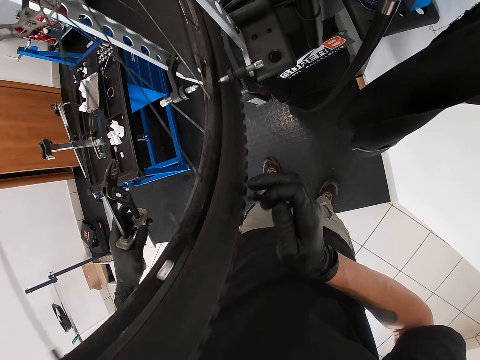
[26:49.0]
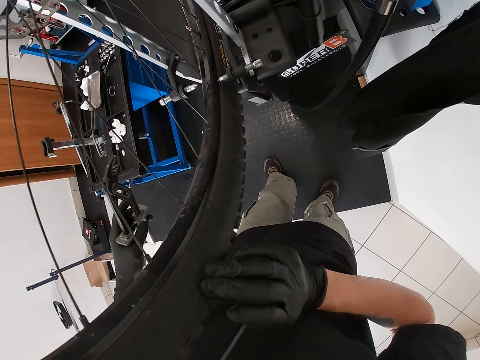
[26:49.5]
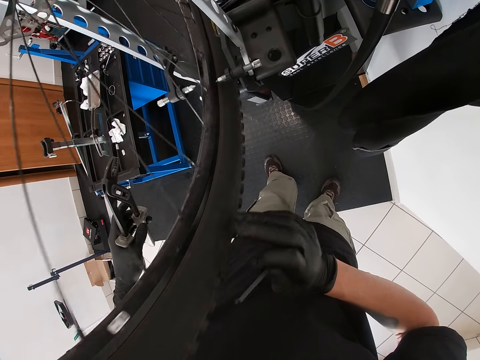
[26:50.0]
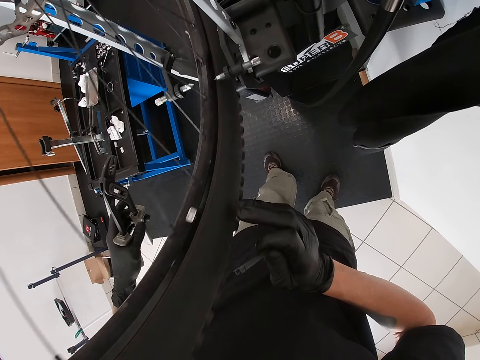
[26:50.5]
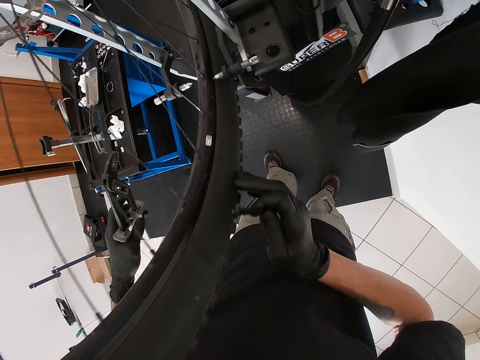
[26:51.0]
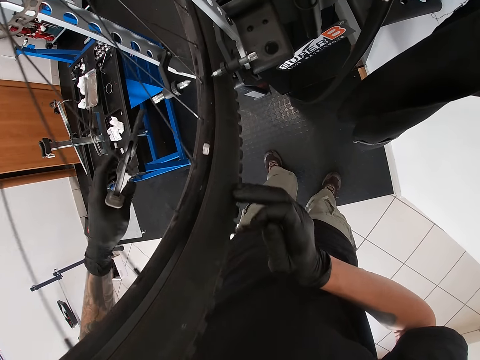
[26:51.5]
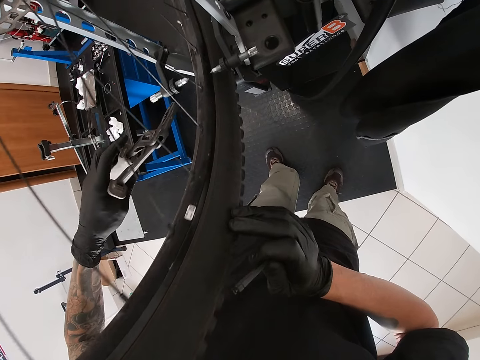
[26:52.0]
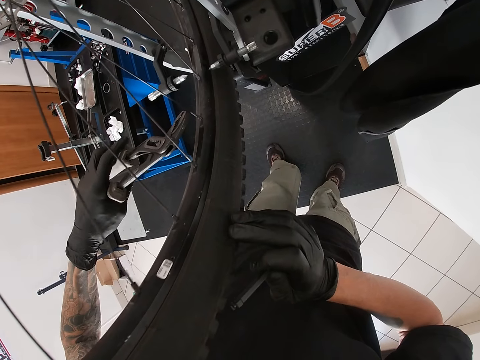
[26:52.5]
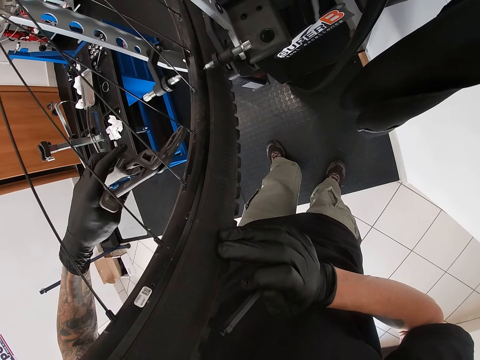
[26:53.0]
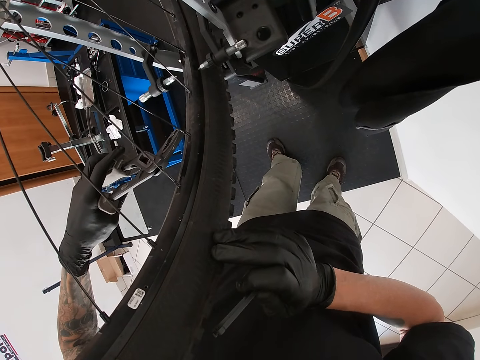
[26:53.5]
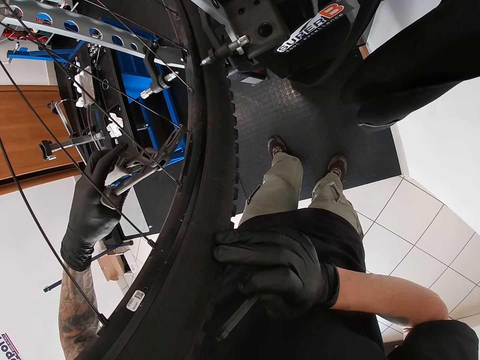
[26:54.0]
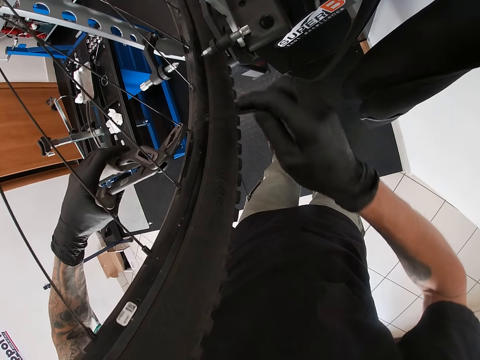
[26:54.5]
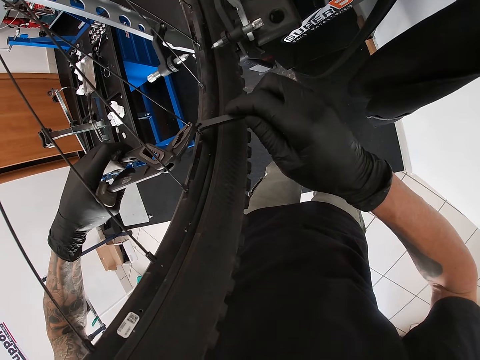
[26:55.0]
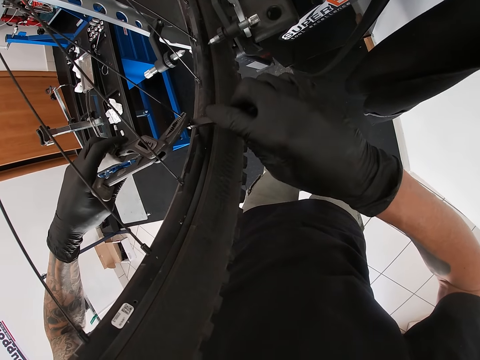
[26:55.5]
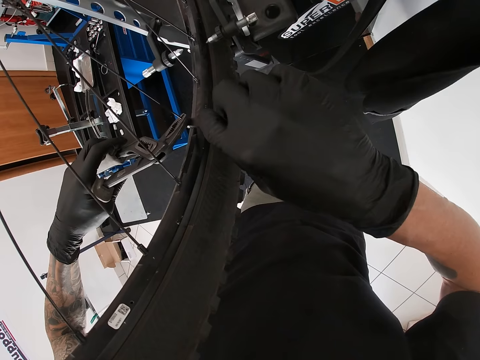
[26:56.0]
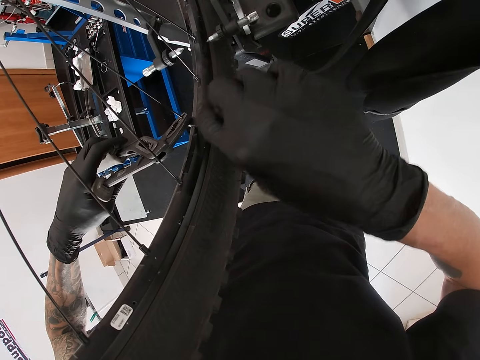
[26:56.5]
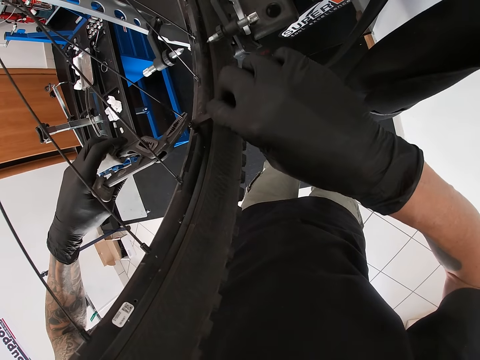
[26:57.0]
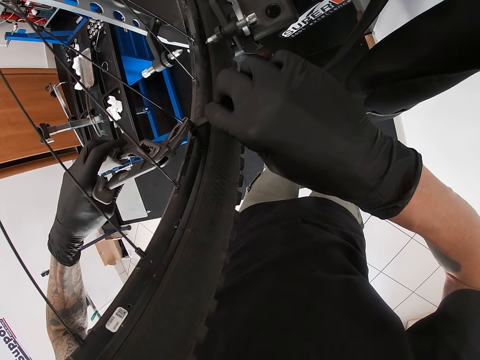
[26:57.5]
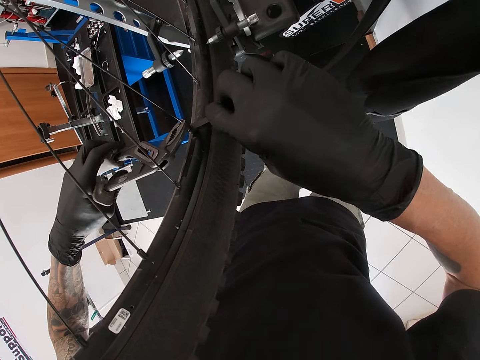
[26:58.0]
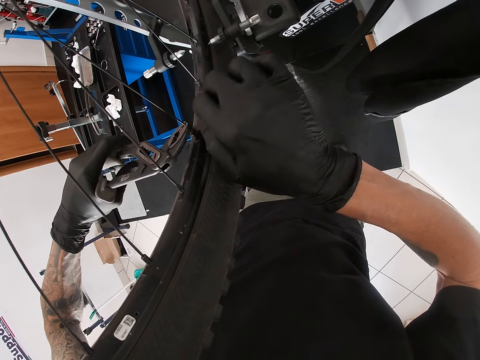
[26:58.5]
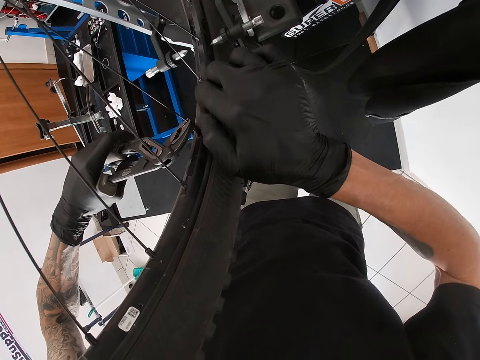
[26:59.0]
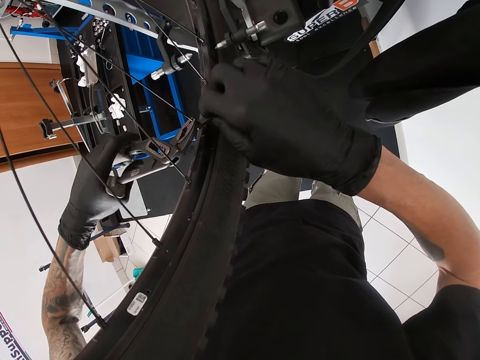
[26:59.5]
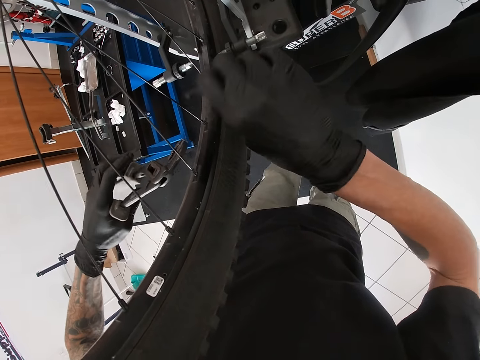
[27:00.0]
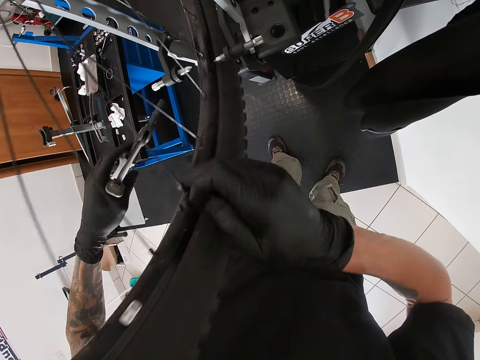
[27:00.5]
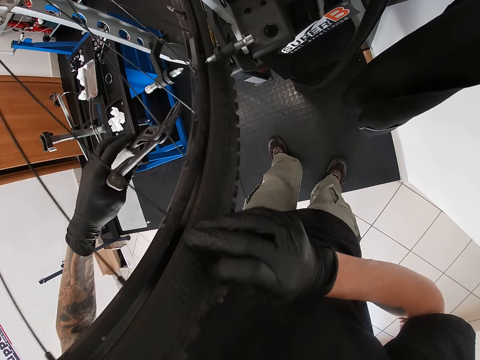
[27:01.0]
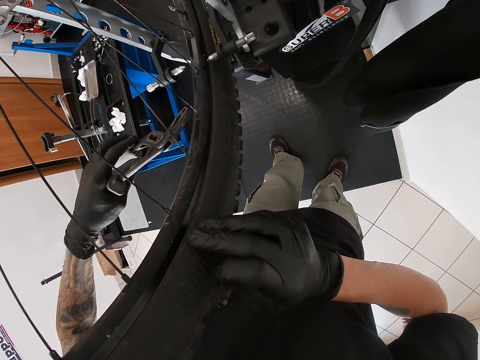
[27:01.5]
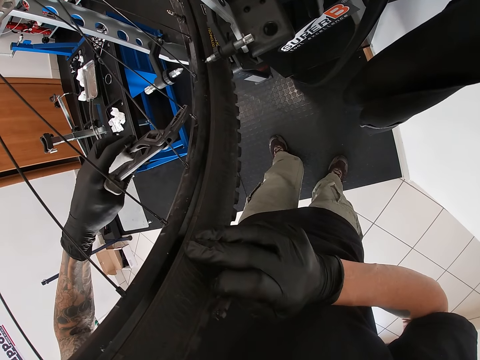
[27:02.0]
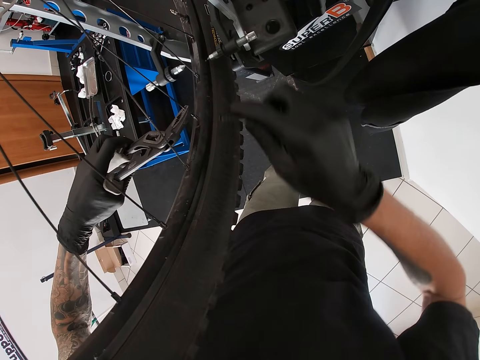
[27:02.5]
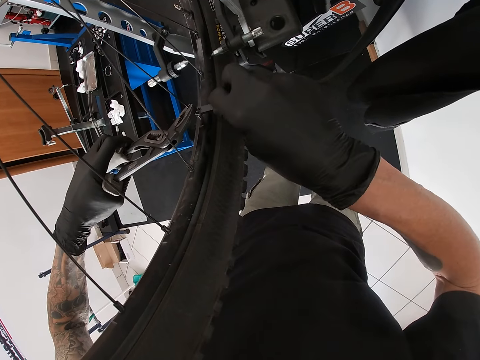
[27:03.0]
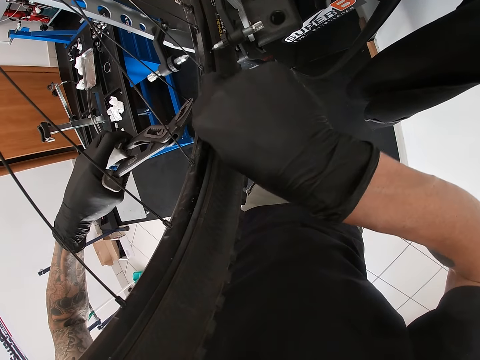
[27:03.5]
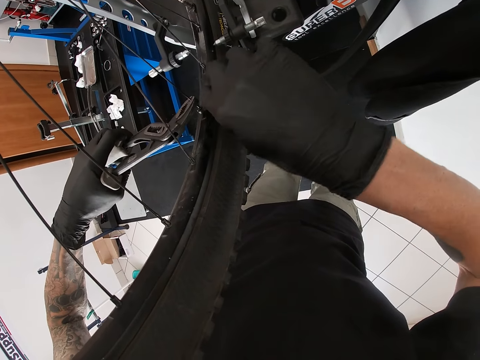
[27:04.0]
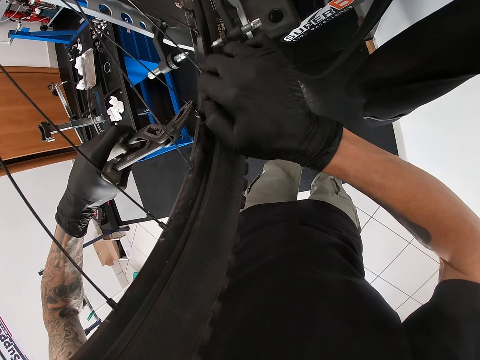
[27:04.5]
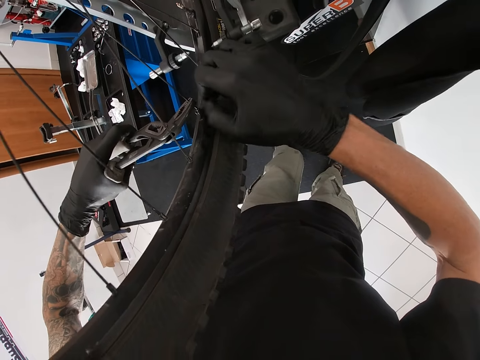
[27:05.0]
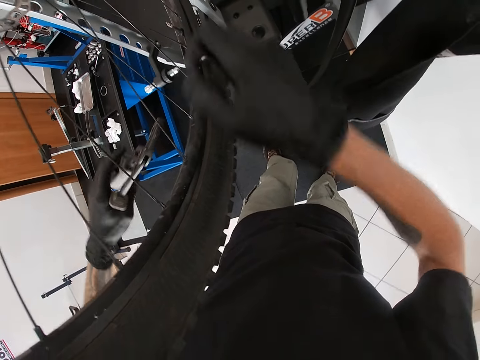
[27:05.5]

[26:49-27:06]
The camera wearer holds the spoke with the plier with his left hand. He tightens the spoke with the spanner in his right hand. He rolls the wheel with his right hand. He holds the spoke with the plier with his left hand. He tightens the spoke with the spanner in his right hand.

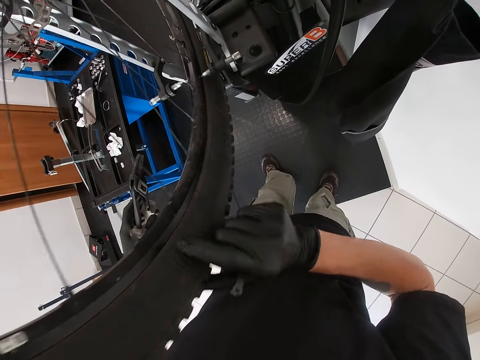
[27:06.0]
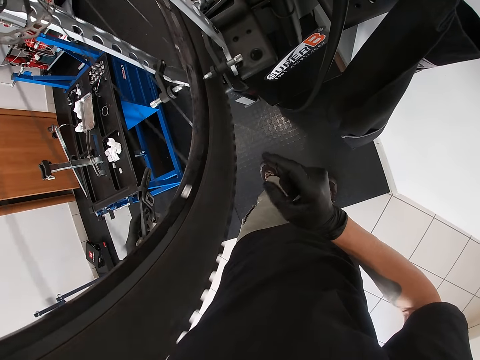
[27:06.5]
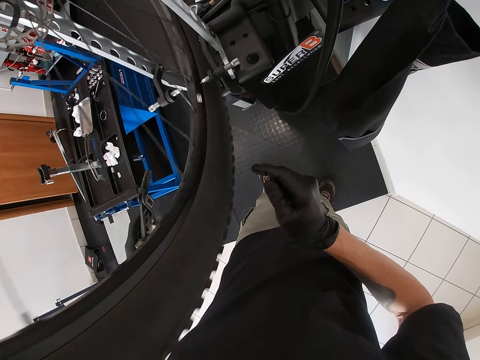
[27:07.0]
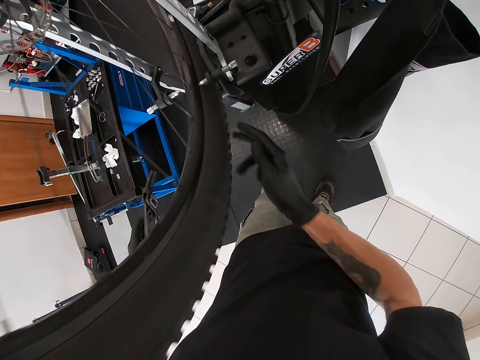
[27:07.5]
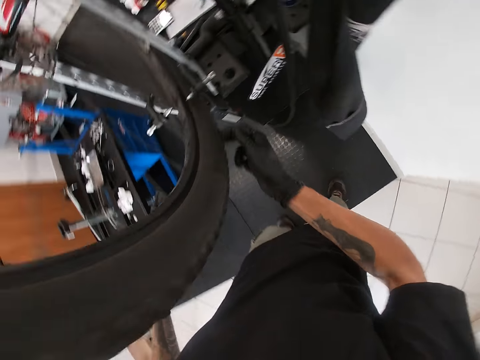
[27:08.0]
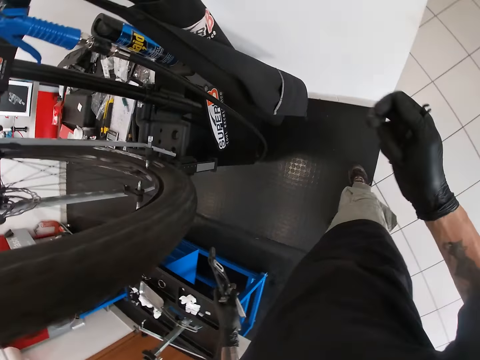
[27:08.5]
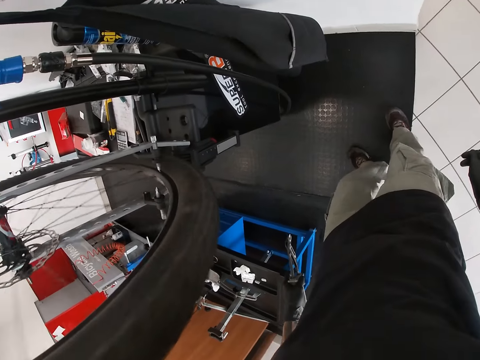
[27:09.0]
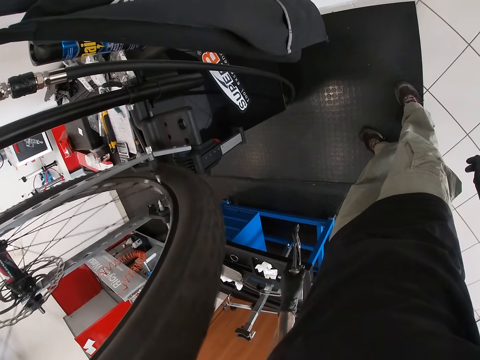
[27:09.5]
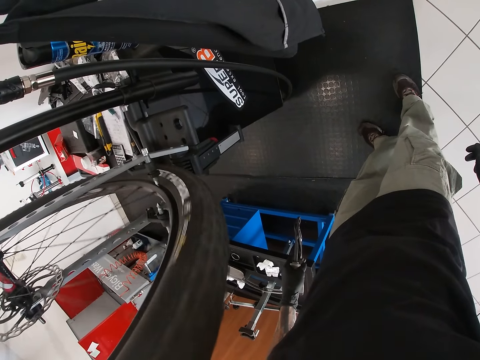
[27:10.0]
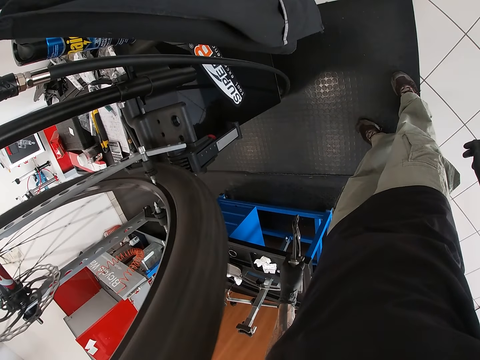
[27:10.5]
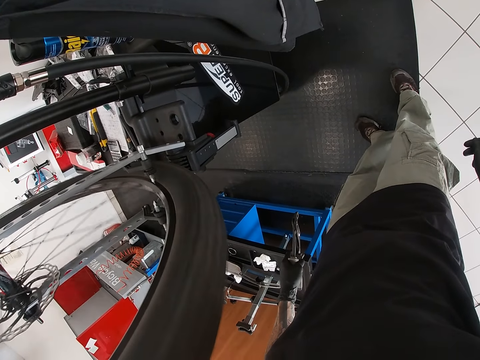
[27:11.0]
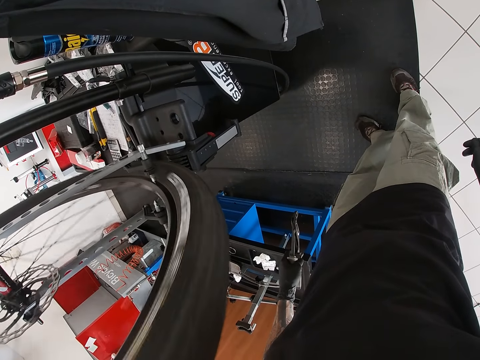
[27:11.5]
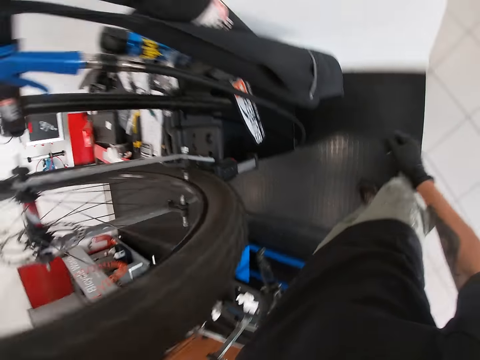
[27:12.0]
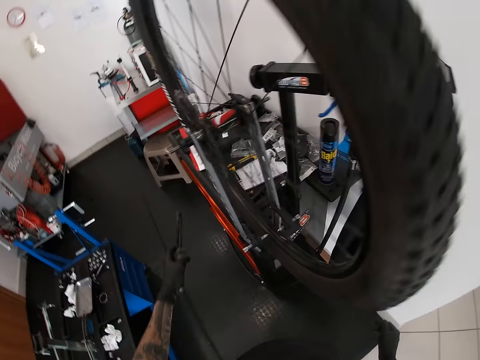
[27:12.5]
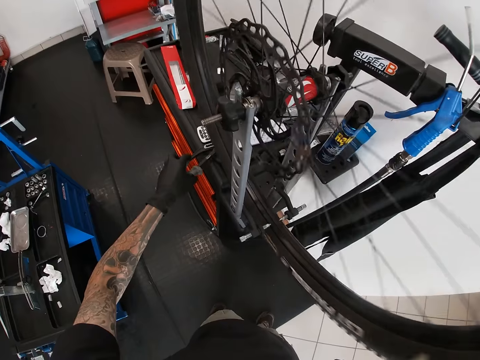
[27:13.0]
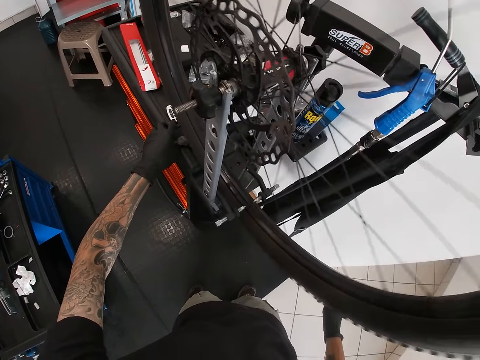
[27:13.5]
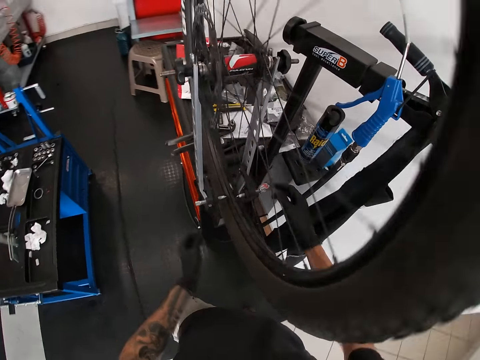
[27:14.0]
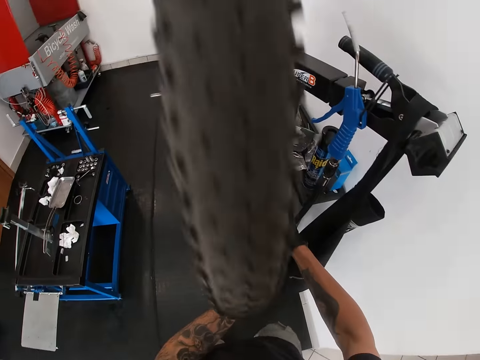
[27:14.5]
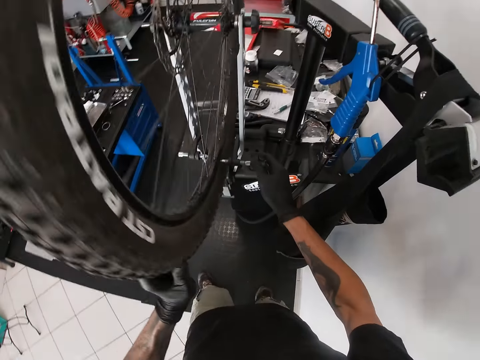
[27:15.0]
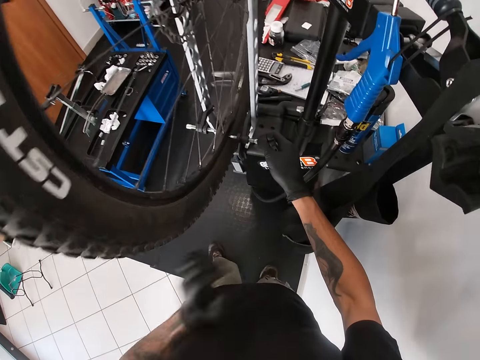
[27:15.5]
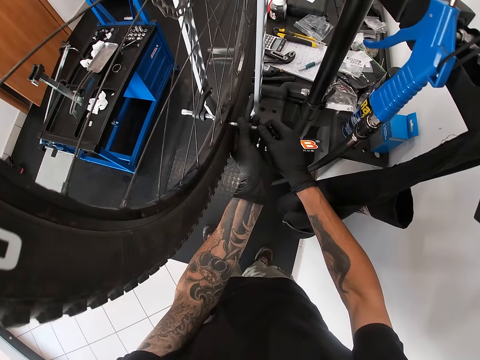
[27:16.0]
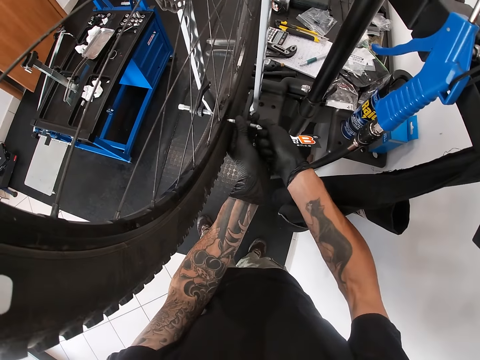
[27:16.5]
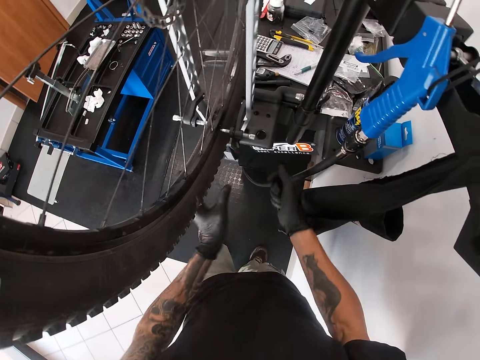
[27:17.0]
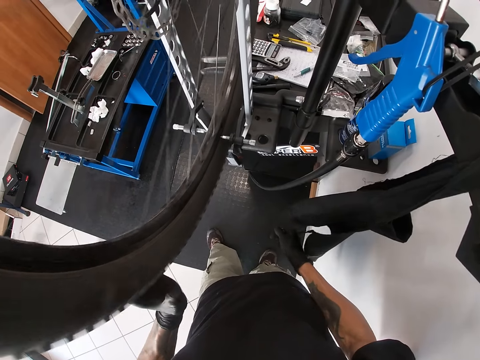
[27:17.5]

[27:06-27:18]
The camera wearer releases both pliers and the wrench from the wire. He rolls the wheel with his right hand. He drops the plier in his left hand on the drawer. He holds the wheel with his left hand. He stops the wheel. He adjusts the nut. He spins the tire with his left hand.
